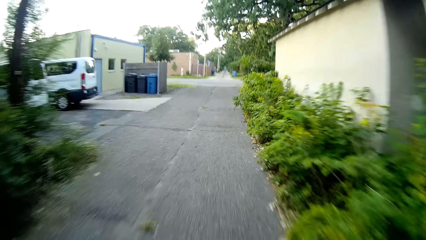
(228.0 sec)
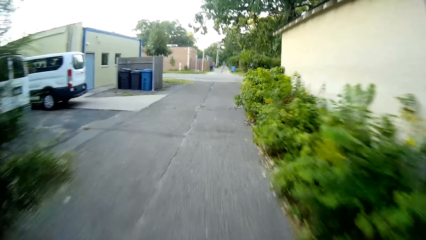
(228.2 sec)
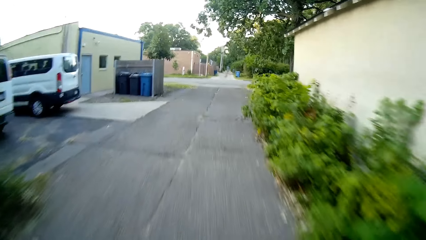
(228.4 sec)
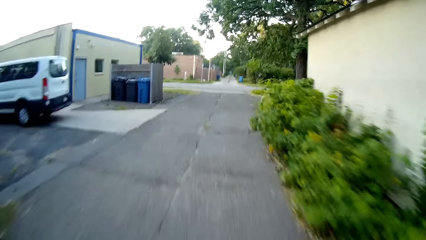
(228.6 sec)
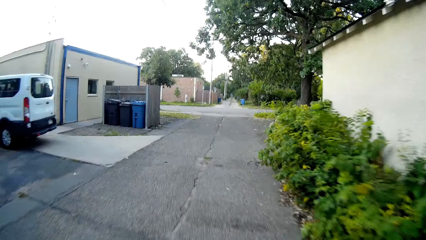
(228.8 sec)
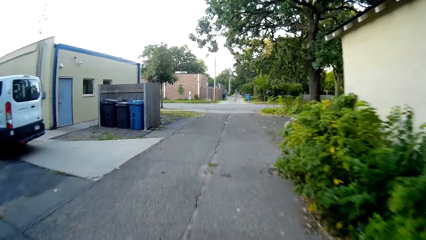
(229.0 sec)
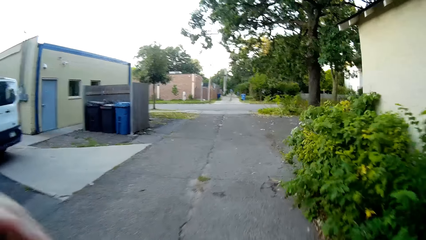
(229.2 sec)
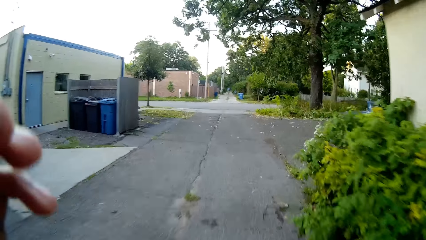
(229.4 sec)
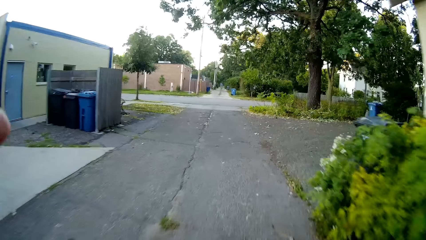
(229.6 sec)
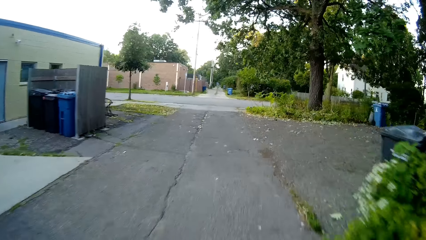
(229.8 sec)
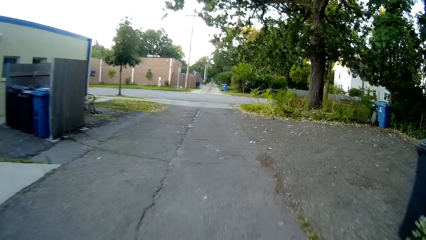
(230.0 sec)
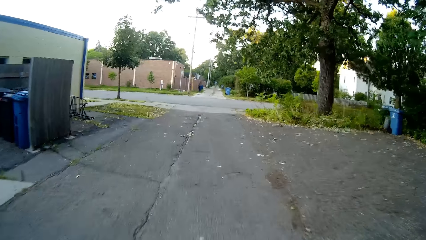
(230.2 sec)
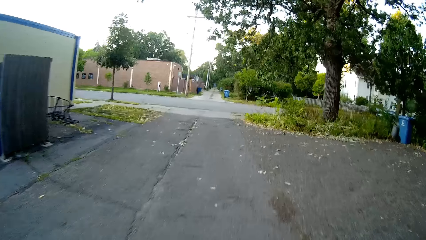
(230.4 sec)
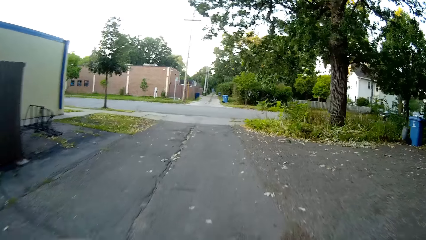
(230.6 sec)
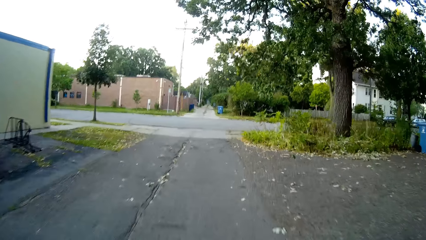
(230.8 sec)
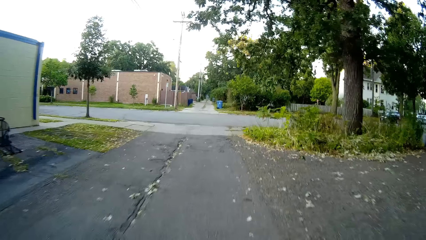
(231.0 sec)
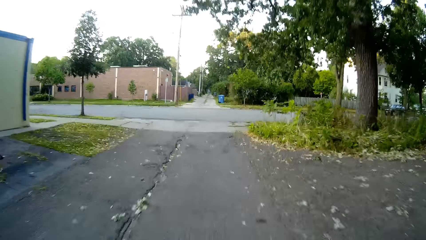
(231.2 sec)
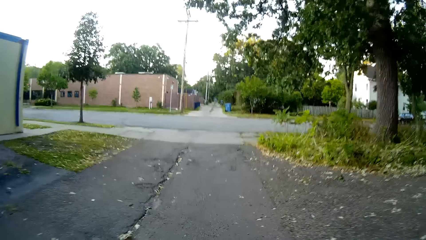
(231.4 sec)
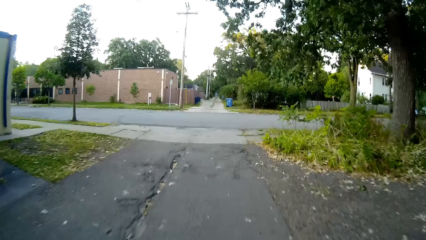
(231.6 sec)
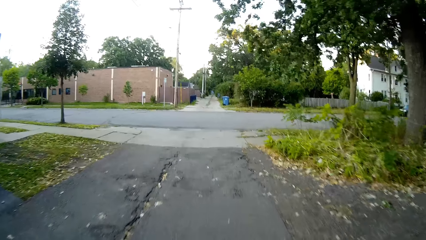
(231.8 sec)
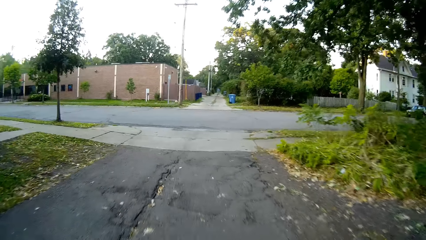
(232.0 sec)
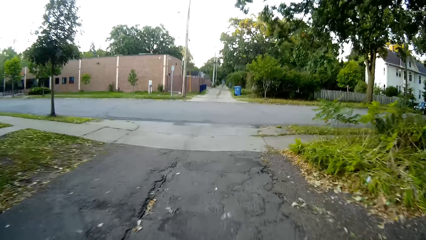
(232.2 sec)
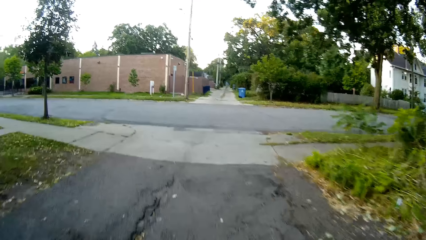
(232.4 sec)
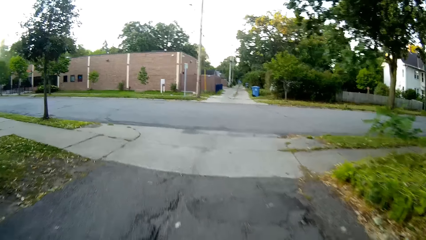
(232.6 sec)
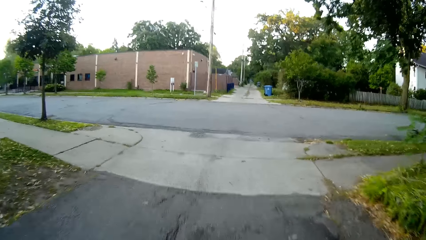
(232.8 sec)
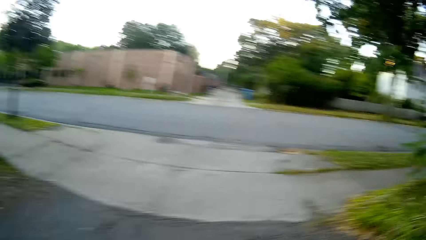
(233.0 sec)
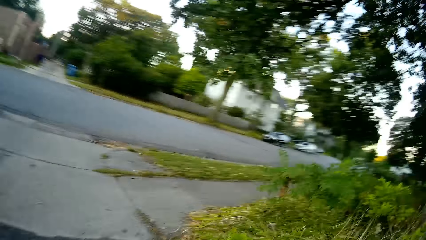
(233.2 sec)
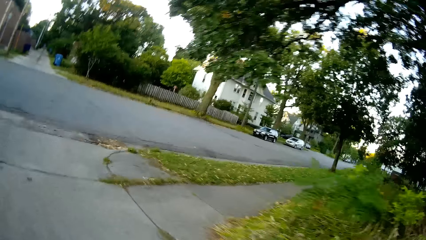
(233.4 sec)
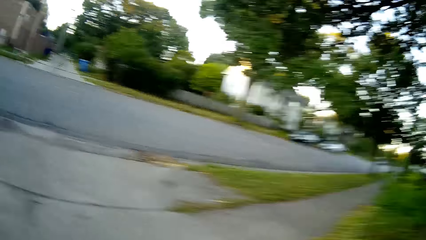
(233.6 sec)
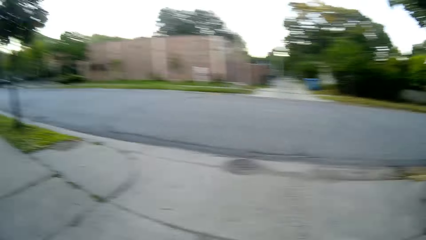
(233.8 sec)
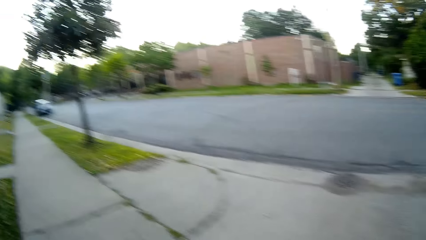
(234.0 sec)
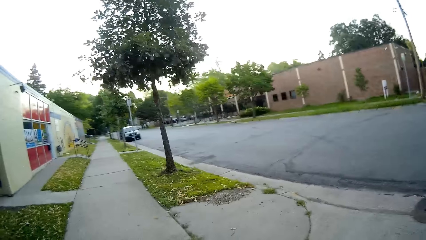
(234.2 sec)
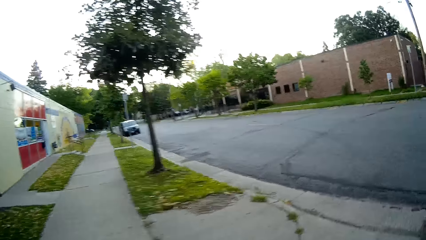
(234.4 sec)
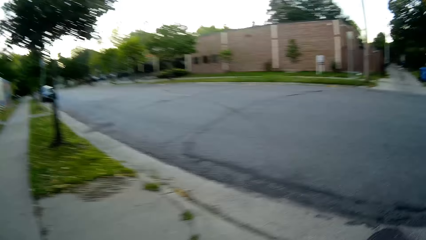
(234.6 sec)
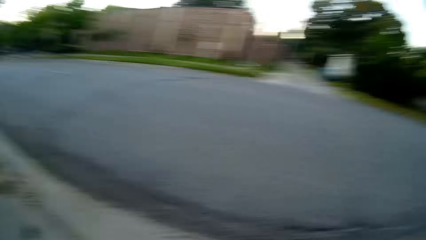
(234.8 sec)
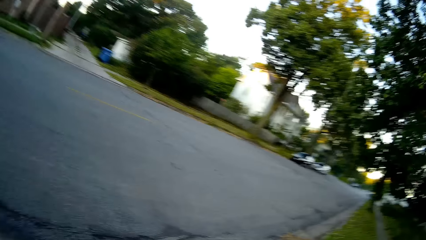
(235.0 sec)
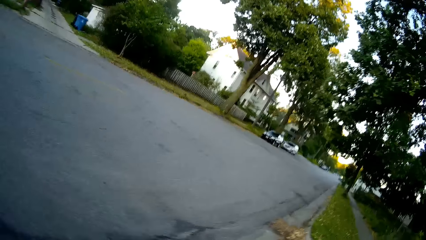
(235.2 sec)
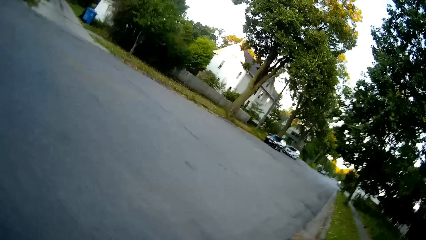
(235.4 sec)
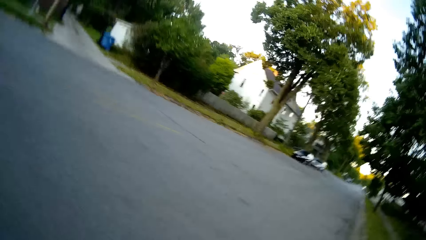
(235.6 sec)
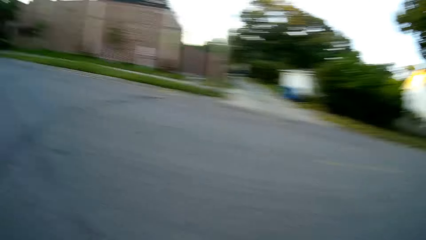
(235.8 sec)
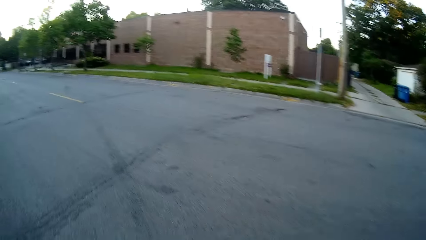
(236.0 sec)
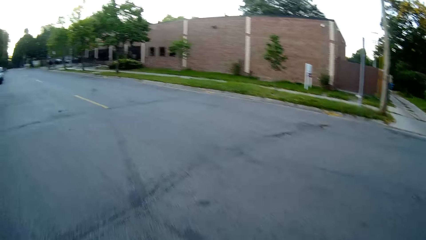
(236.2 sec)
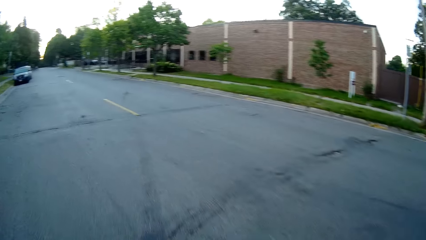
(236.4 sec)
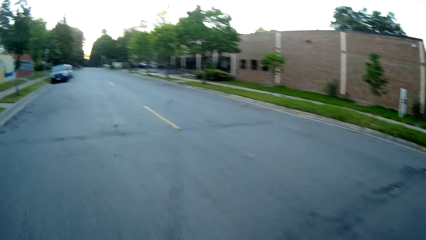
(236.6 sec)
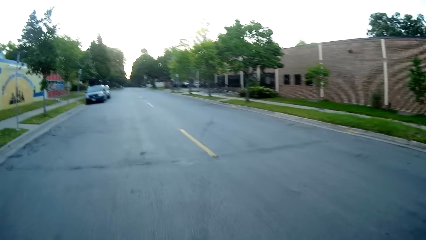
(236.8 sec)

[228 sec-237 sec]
The camera wearer moves the hand. They touch the face. They ride the bicycle around the street. They move the hand. They ride the bicycle around the street.

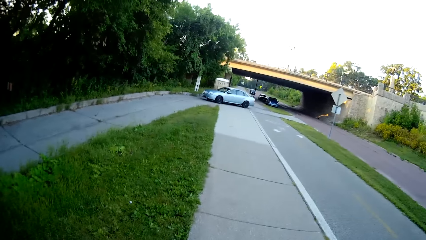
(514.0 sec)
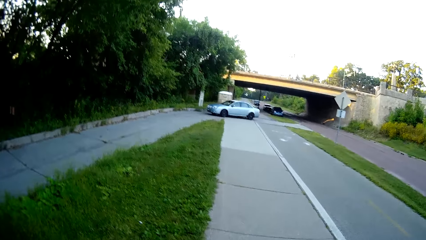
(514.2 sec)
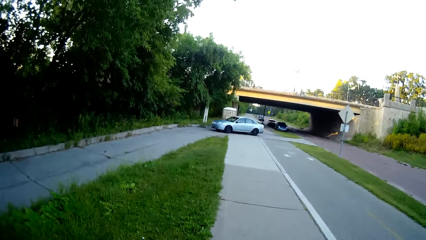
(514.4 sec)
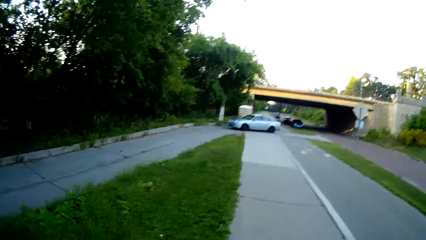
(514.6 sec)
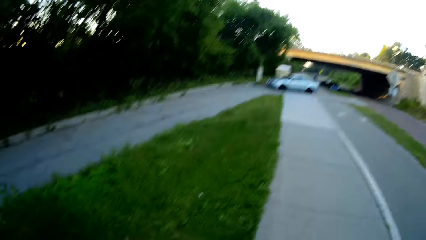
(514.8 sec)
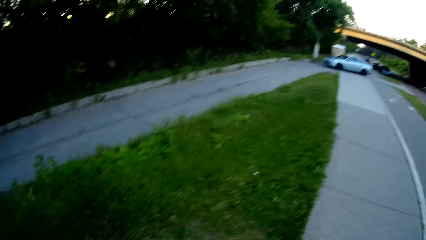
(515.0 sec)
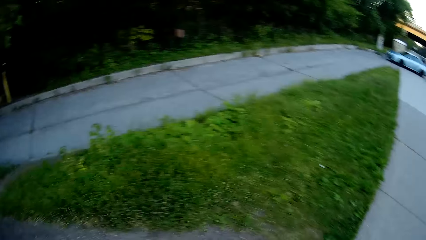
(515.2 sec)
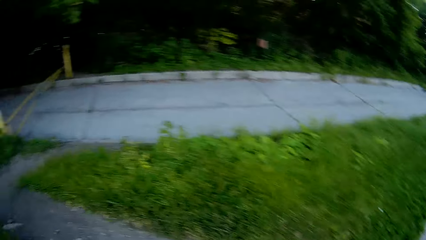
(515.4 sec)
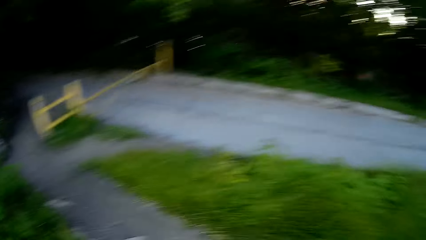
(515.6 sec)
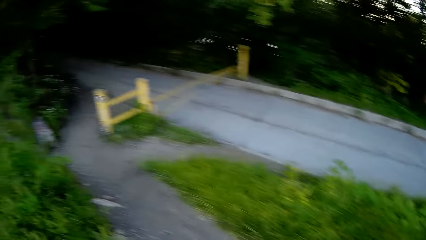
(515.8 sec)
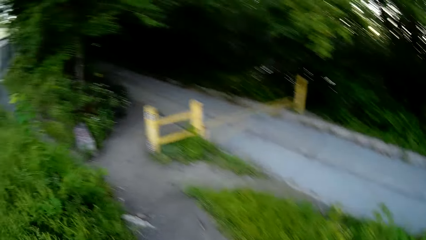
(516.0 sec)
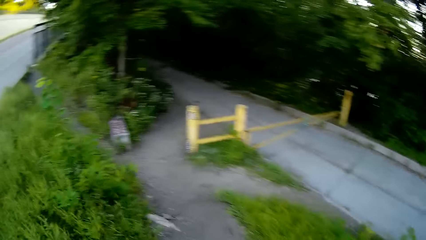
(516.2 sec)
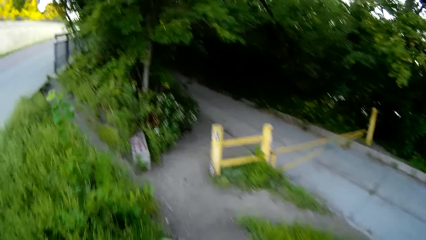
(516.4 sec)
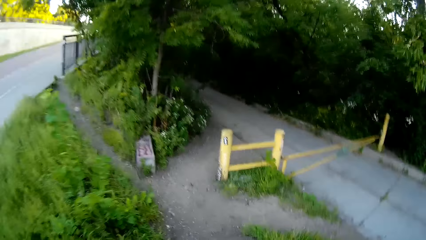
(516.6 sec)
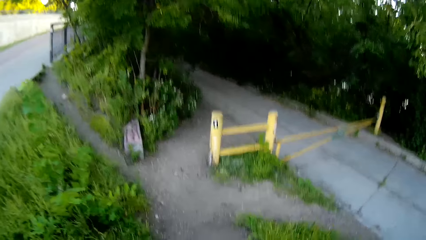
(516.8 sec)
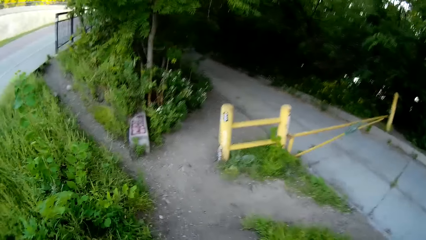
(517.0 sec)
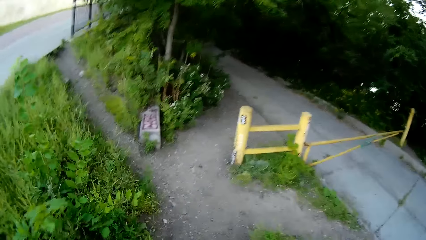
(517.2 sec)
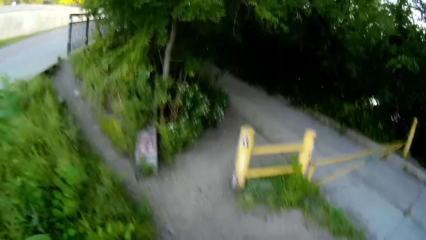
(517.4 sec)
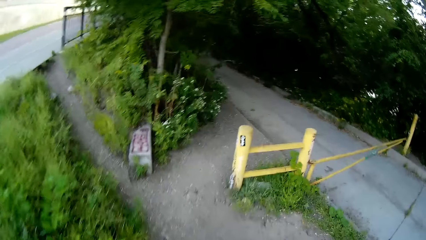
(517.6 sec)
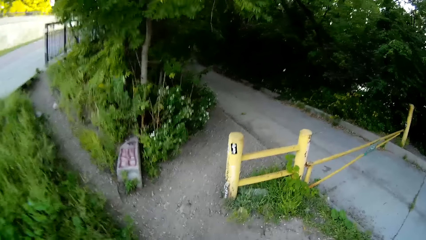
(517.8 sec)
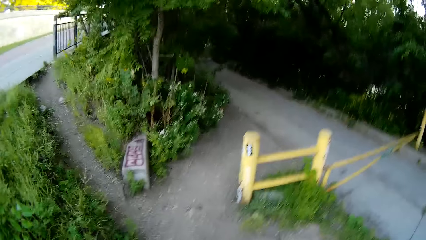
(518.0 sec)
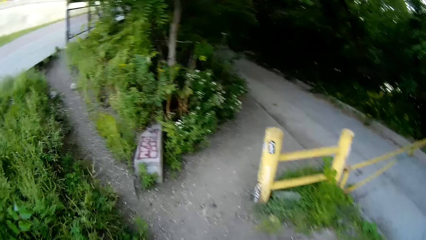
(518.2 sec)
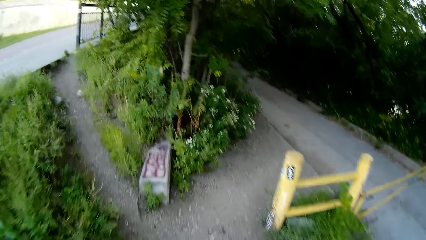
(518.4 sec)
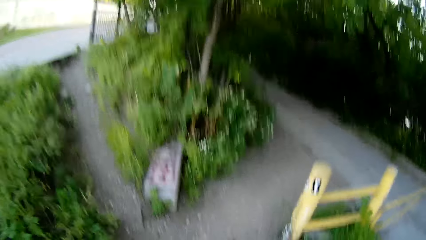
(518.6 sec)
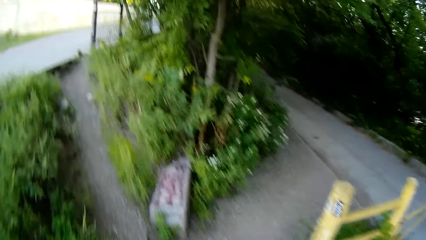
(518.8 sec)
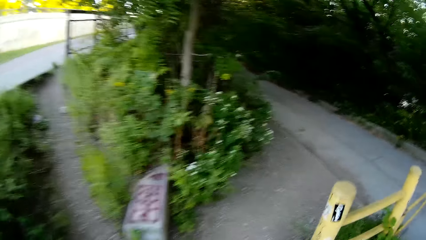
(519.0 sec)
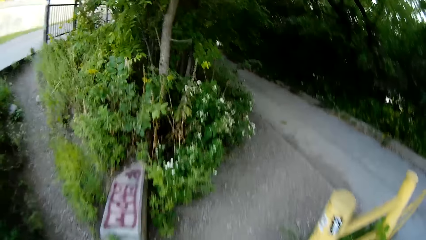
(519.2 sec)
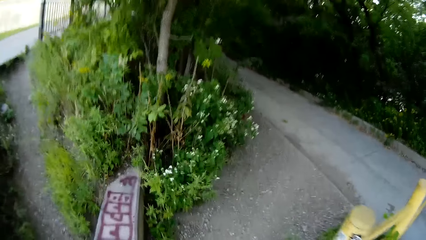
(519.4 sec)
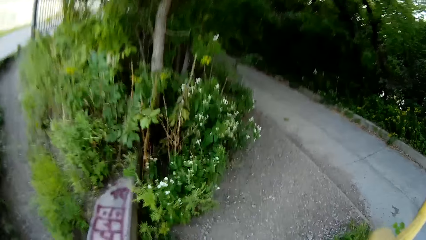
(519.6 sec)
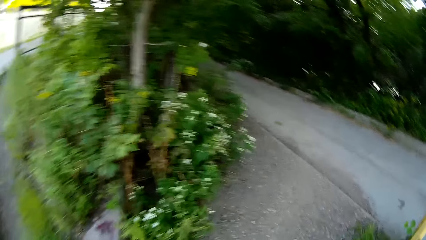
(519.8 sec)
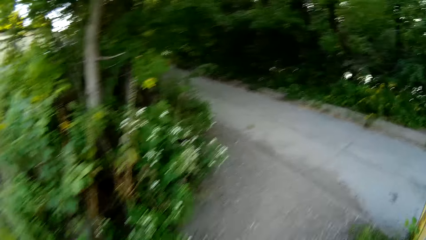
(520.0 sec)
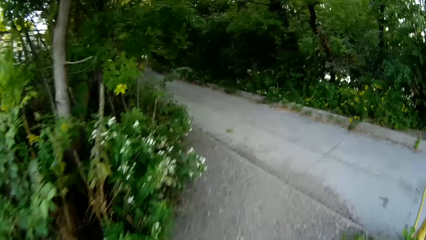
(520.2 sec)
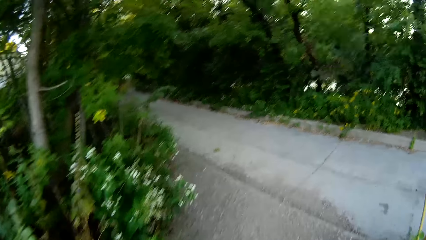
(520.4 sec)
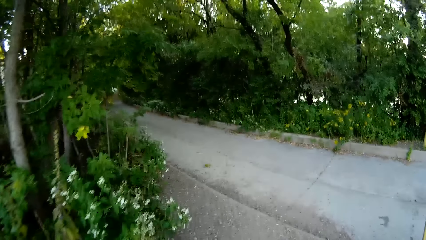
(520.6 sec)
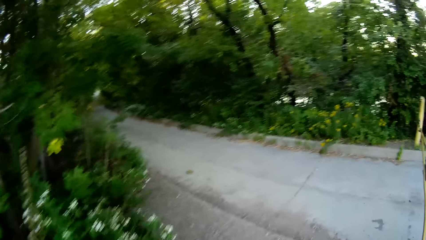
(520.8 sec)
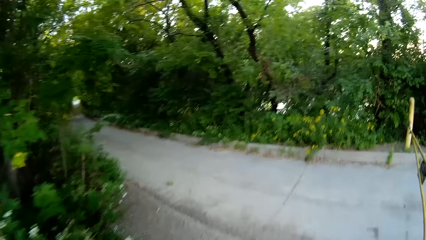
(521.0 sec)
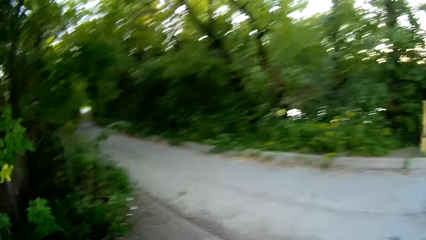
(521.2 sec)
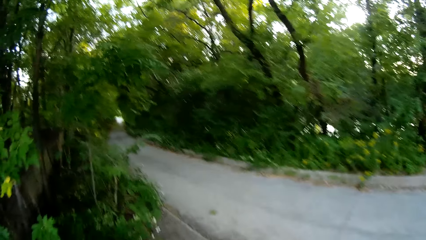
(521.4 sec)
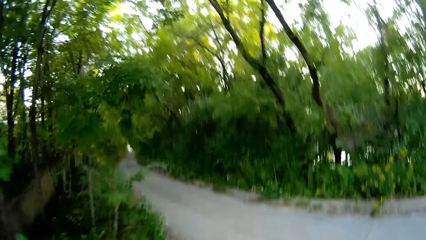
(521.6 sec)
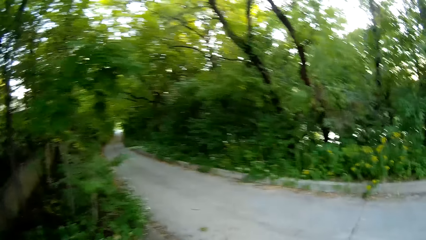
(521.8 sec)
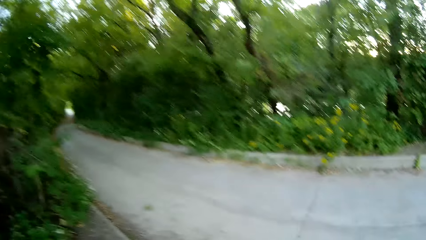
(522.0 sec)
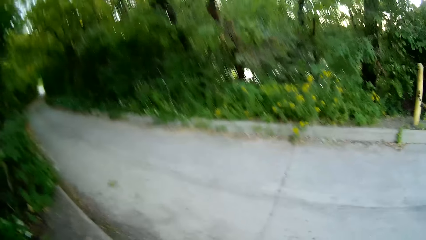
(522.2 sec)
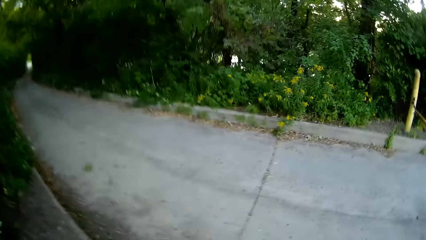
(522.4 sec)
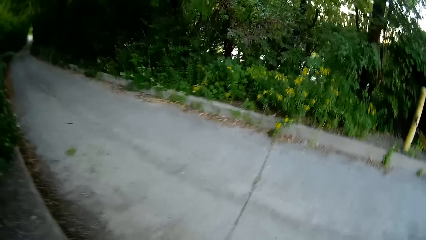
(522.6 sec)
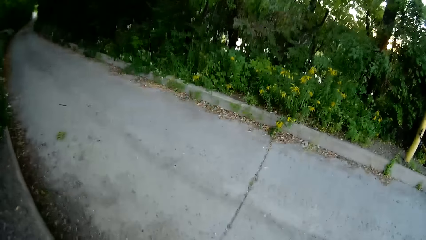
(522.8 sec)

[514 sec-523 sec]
The camera wearer crossed the road.
